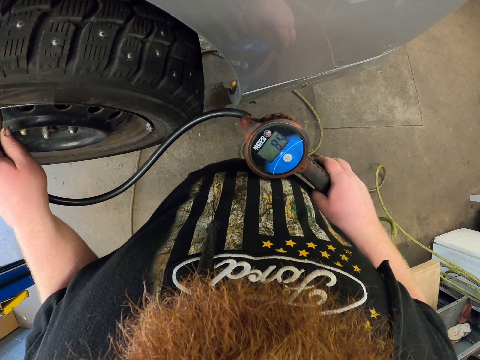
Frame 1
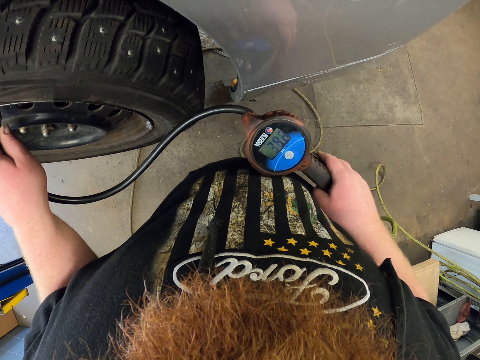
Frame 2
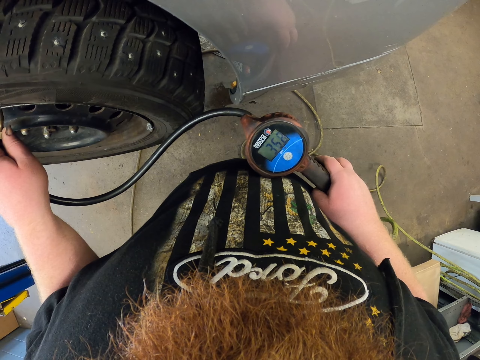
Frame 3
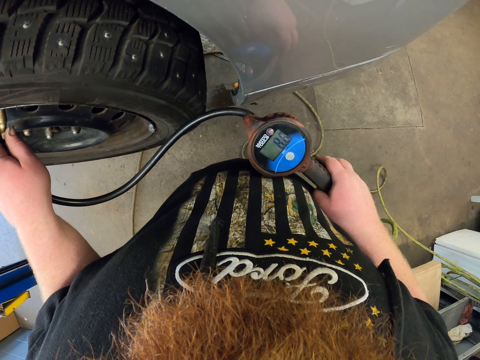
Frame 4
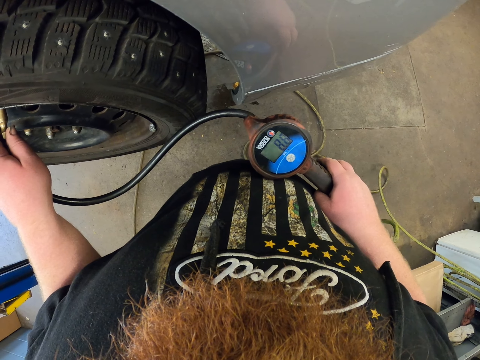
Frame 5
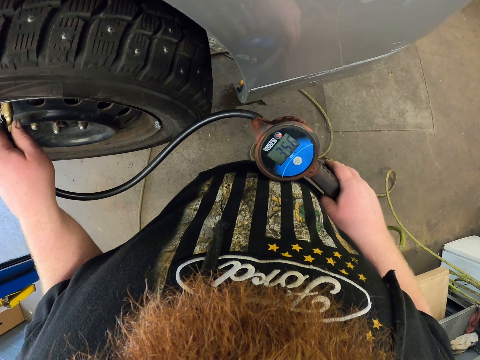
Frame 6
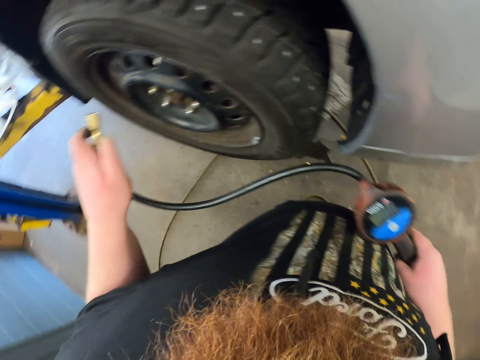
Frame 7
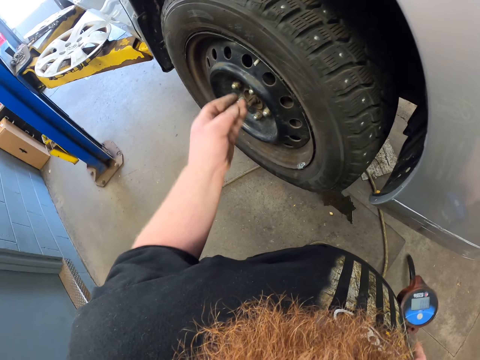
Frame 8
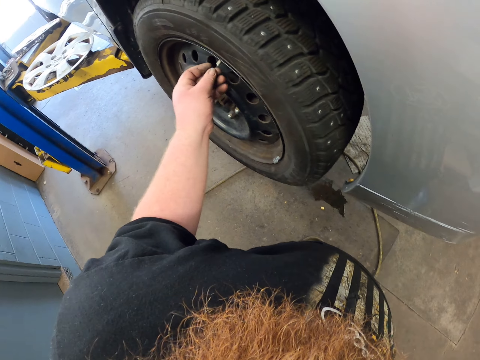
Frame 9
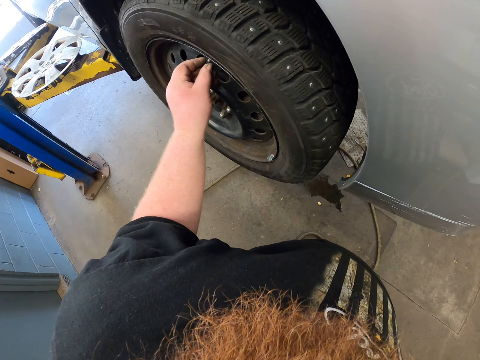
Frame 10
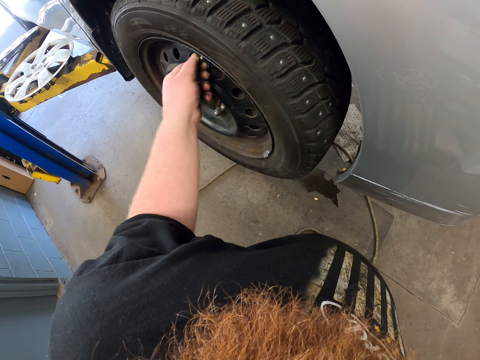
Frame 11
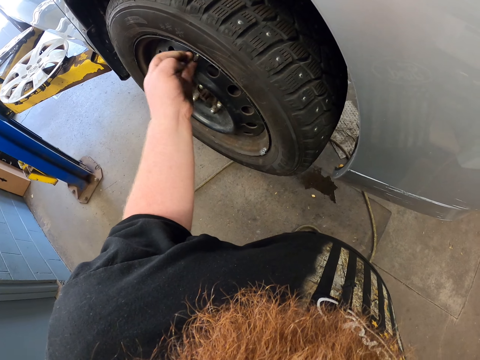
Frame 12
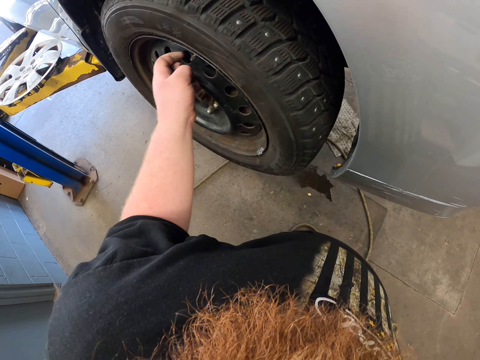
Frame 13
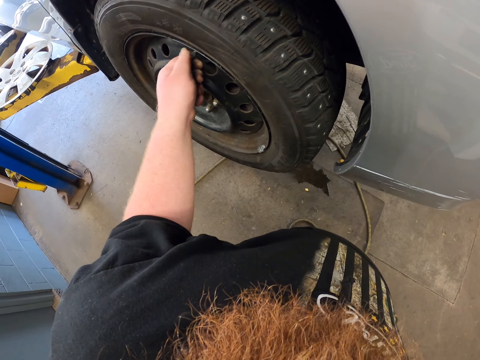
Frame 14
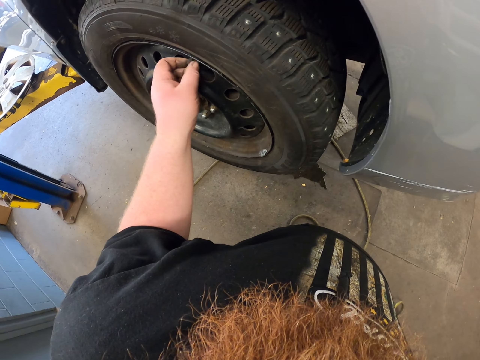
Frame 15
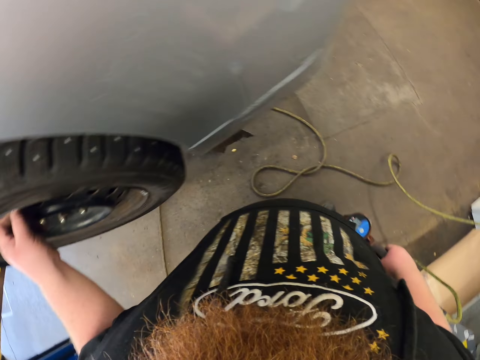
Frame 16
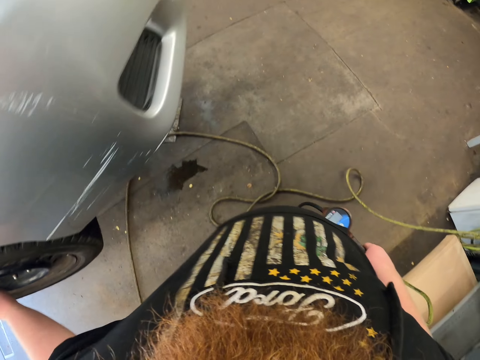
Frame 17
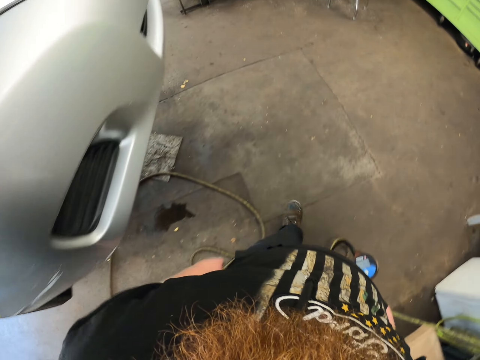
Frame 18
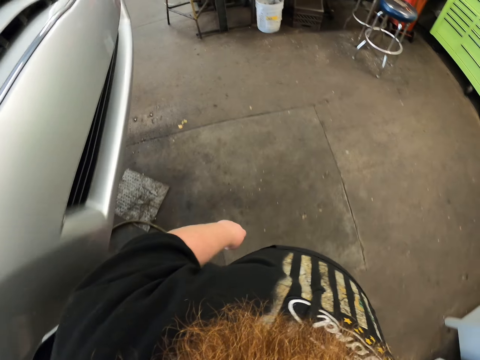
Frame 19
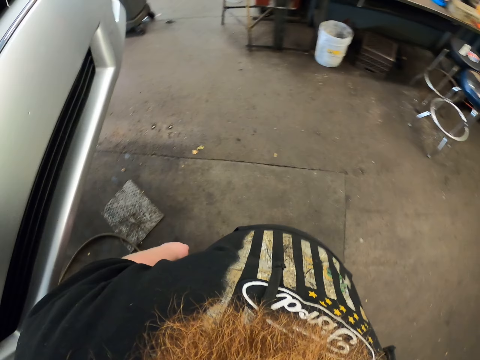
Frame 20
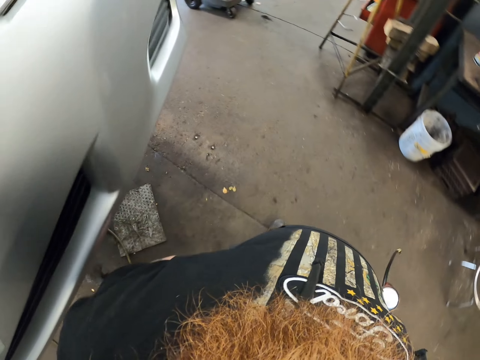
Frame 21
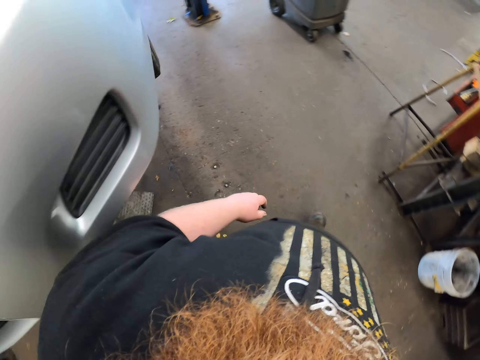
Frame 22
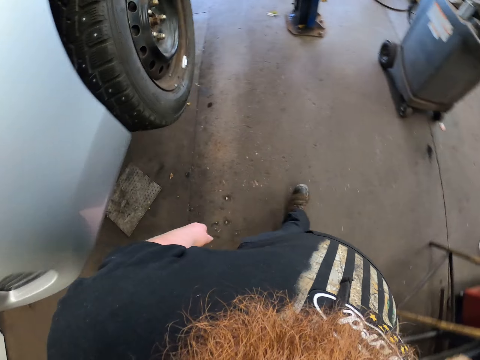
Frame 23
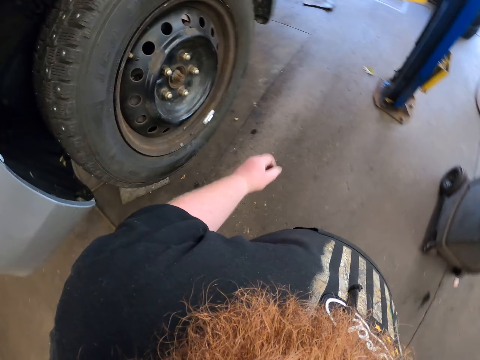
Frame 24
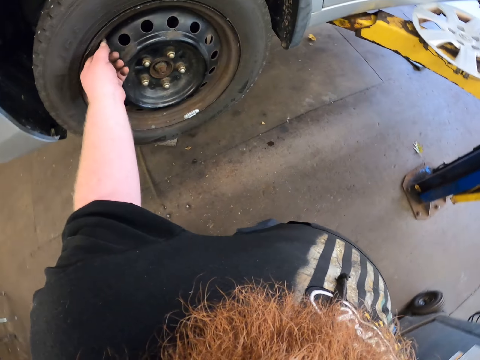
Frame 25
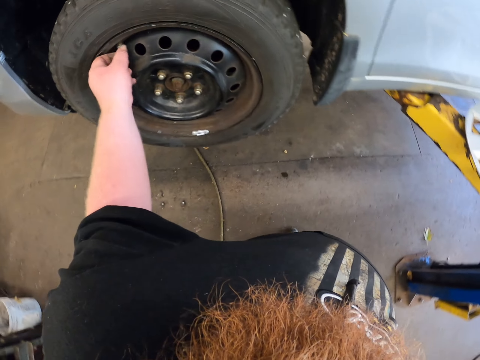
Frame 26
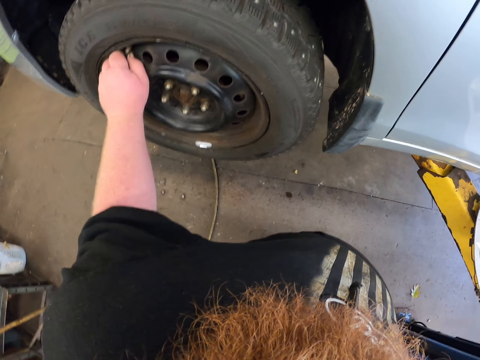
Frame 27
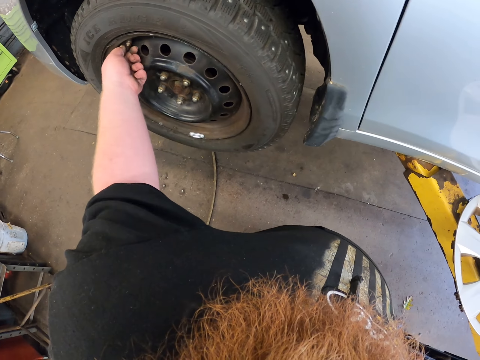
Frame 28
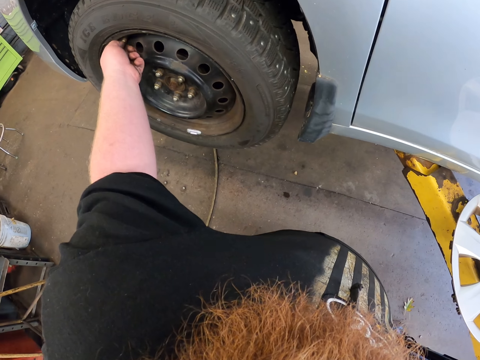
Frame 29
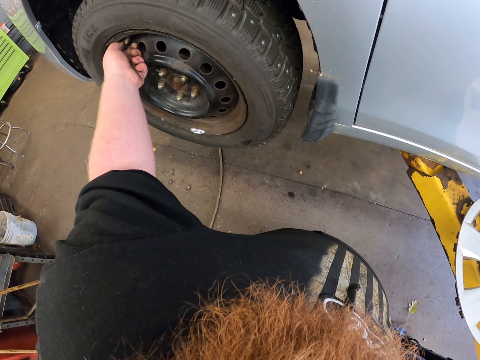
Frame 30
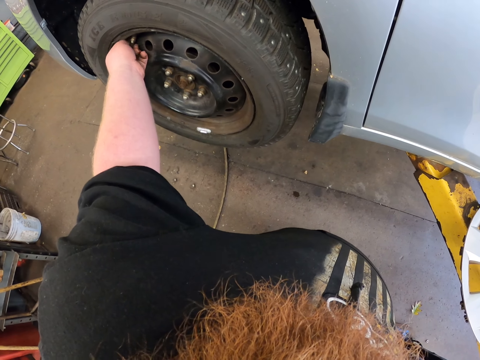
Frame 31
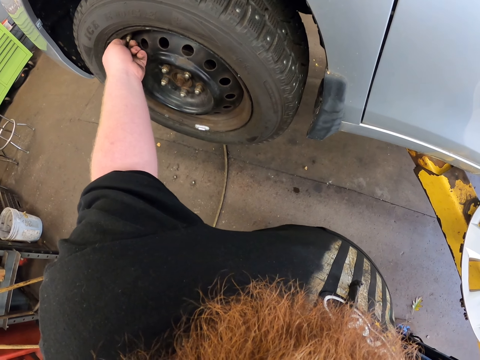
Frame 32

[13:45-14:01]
The camera wearer removes the air pump pipe from the wheel valve. He unhands the air pump pipe. He caps the wheel valve. He tightens the bolt with his hand. He walks near the car in the garage. He uncaps the wheel valve cap. He loosens the bolt with his hand.

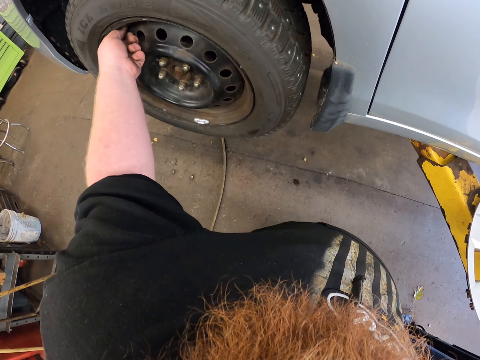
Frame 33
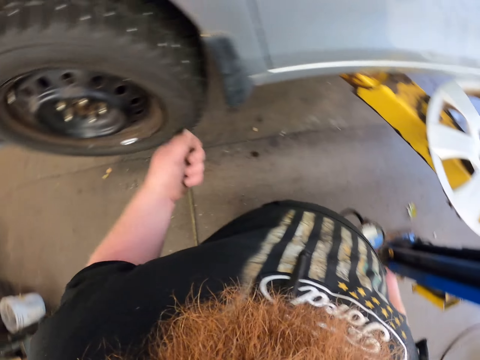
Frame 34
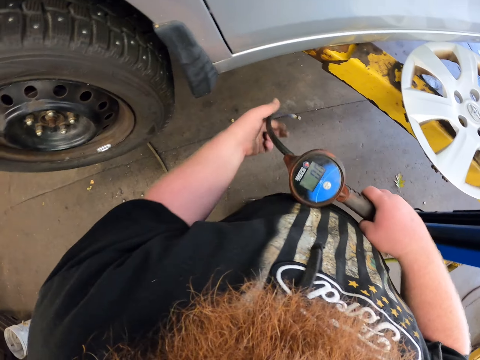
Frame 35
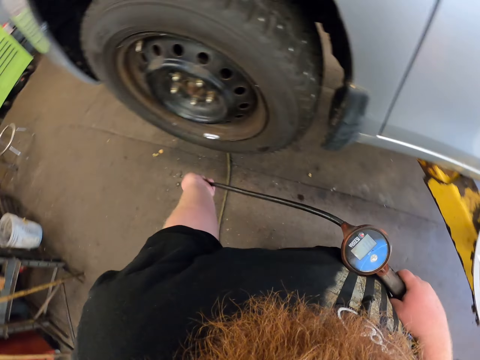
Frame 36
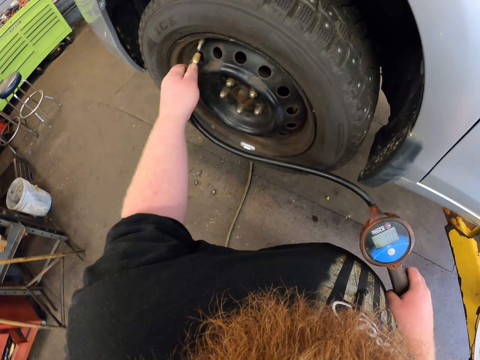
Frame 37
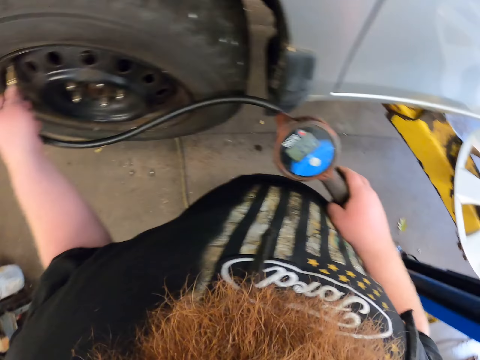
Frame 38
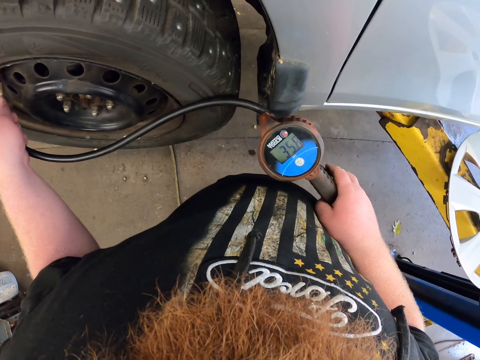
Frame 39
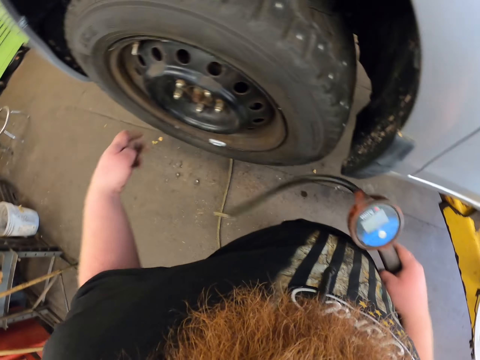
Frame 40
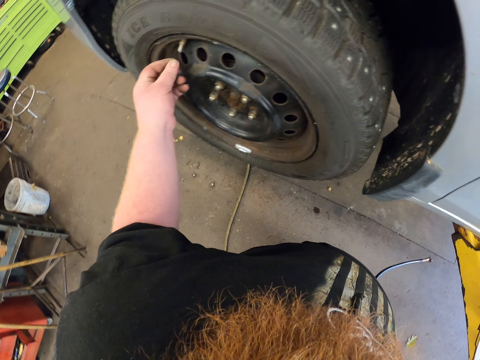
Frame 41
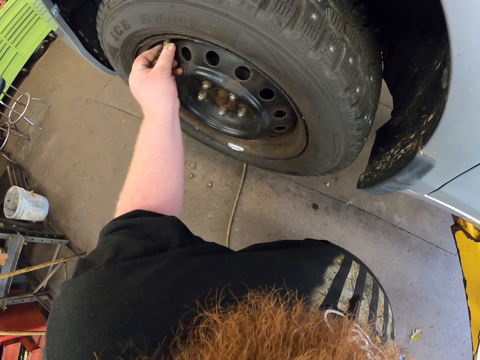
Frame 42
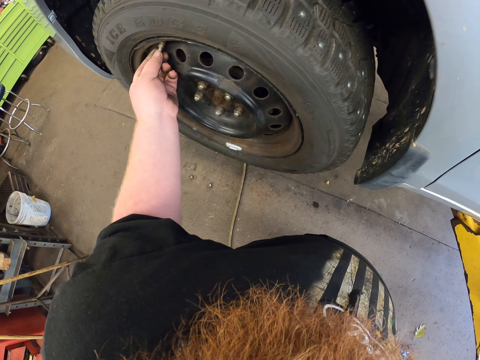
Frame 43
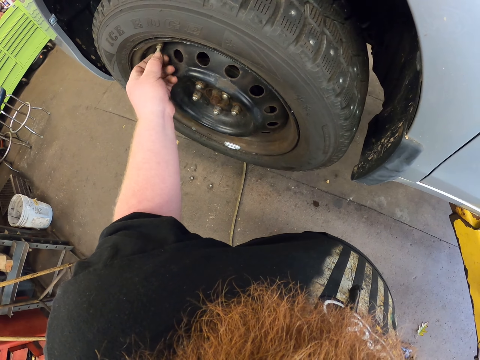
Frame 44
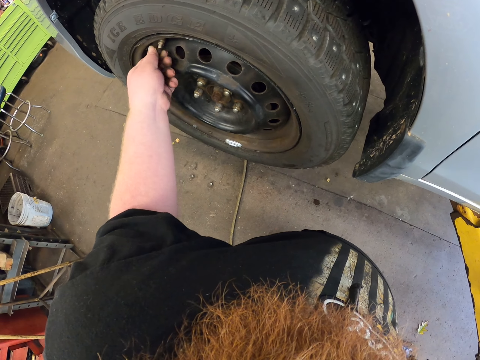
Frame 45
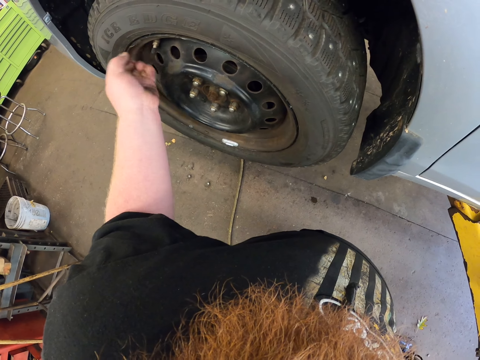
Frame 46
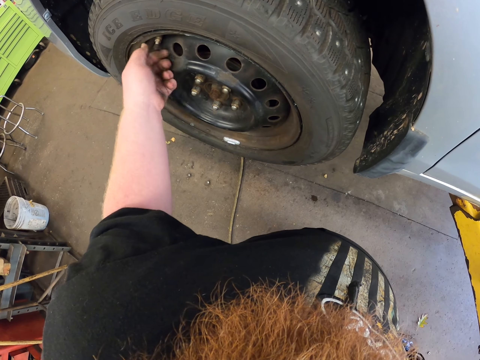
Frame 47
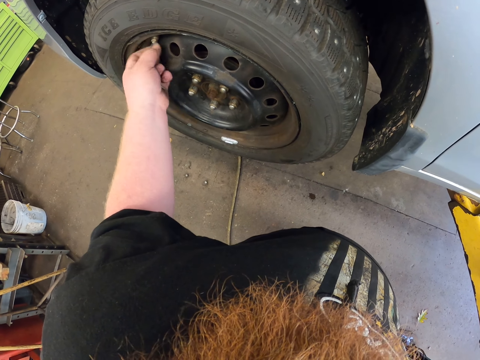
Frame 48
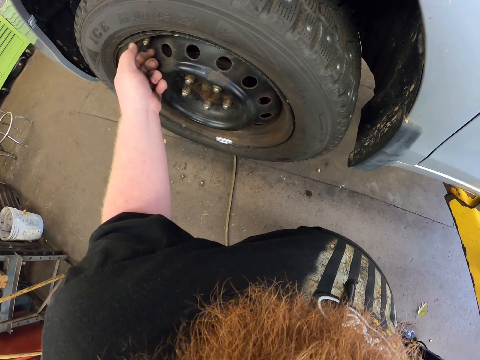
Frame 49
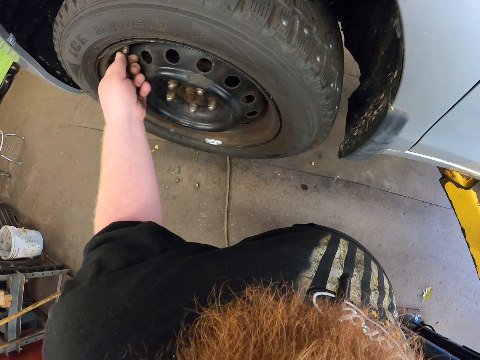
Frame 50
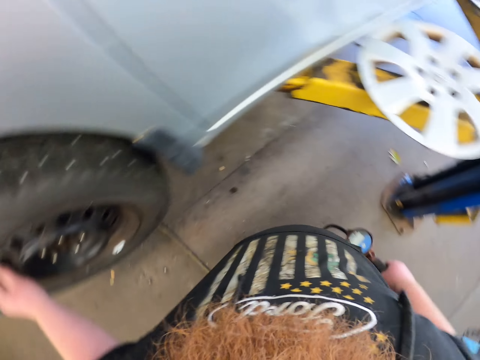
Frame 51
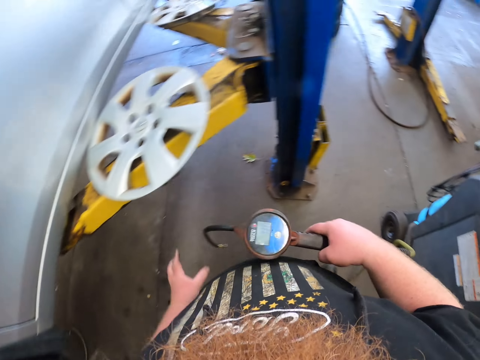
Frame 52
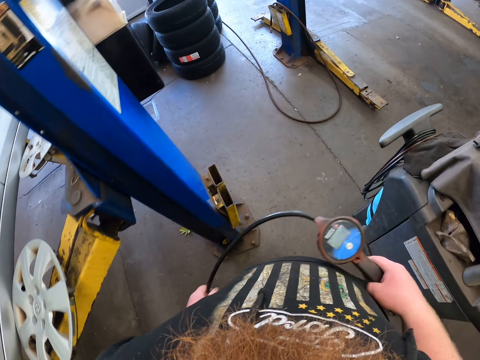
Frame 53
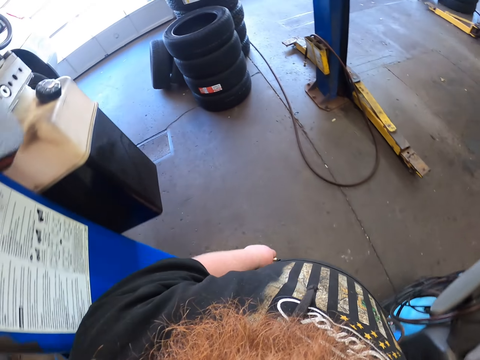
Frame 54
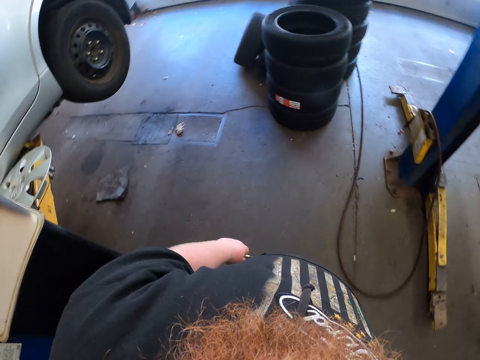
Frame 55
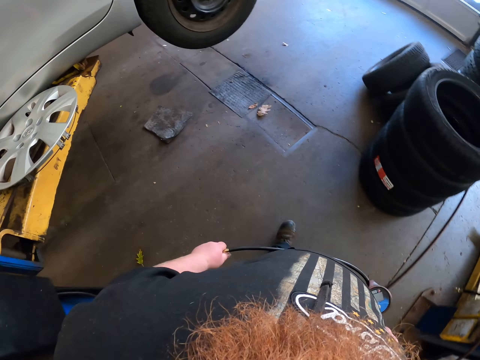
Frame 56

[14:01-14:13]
The camera wearer picks up the air pump pipe or Air Tire Pressure Filler. He puts the air pump pipe in the wheel valve. He operates the air pump. He unhands the air pump pipe. He removes the Air Tire Pressure Filler from the wheel. He caps the wheel valve. He tightens the bolt with his hand. He walks near the car in the garage. He holds the air pump pipe with the left hand.
